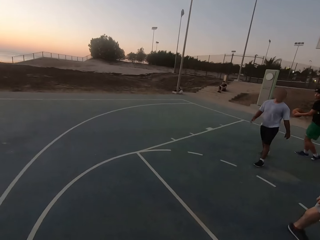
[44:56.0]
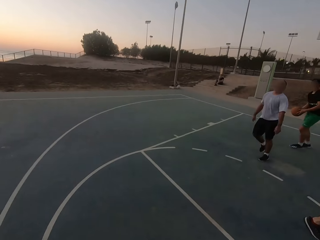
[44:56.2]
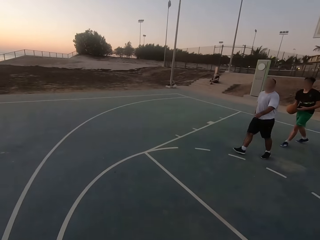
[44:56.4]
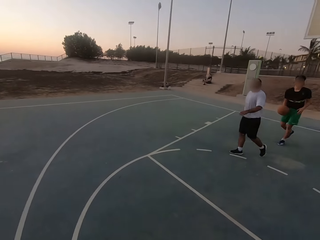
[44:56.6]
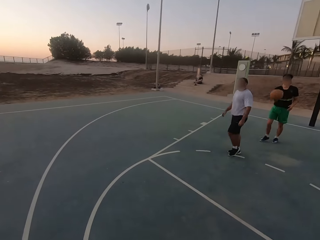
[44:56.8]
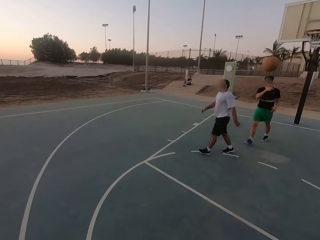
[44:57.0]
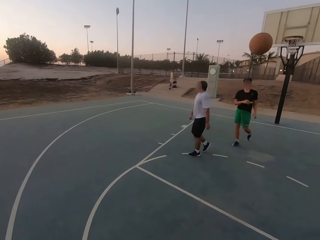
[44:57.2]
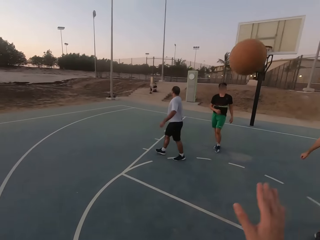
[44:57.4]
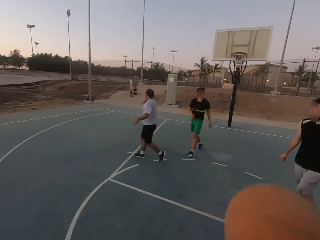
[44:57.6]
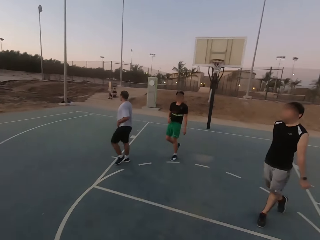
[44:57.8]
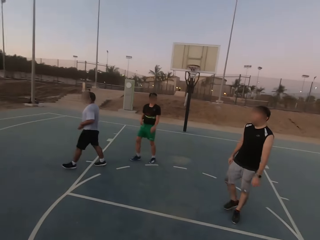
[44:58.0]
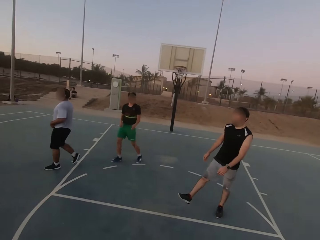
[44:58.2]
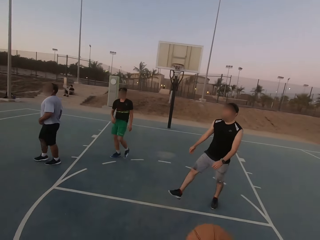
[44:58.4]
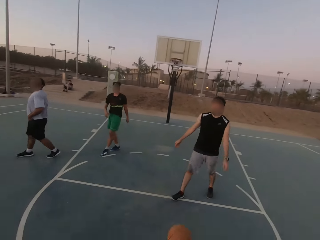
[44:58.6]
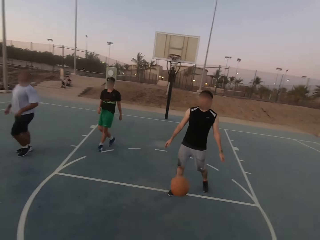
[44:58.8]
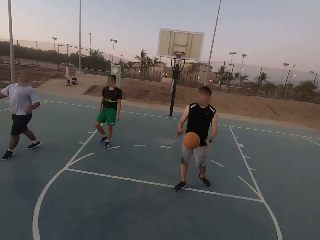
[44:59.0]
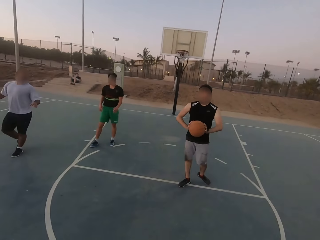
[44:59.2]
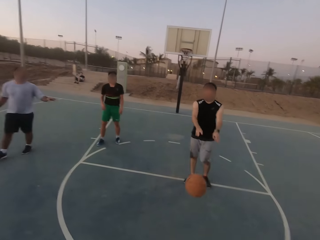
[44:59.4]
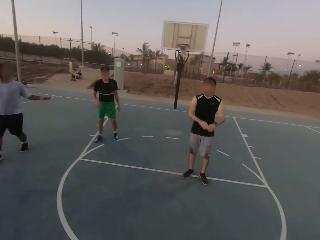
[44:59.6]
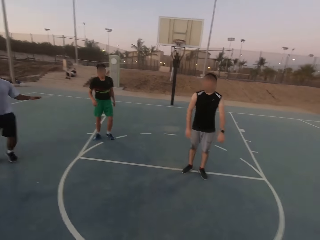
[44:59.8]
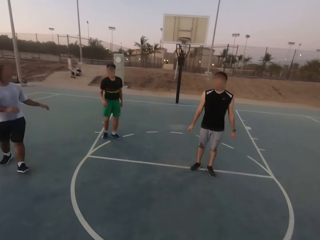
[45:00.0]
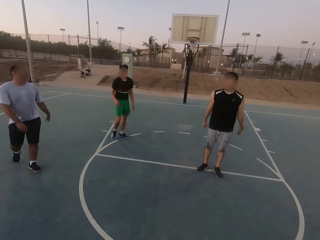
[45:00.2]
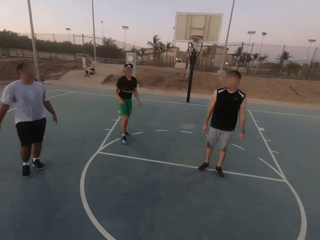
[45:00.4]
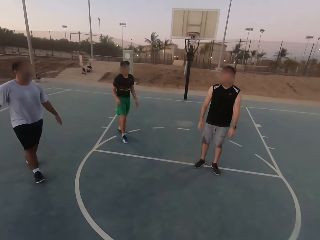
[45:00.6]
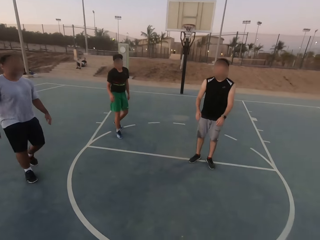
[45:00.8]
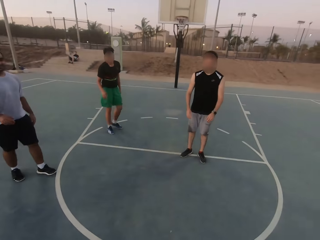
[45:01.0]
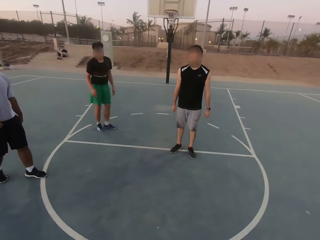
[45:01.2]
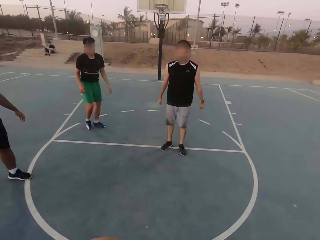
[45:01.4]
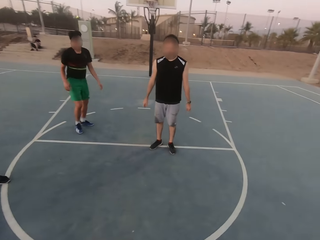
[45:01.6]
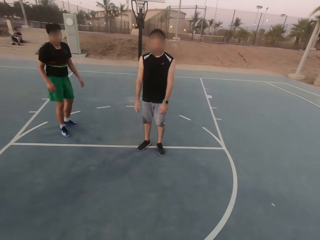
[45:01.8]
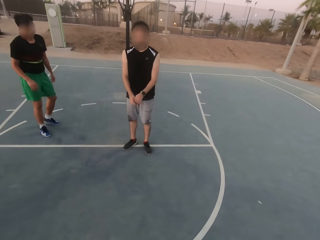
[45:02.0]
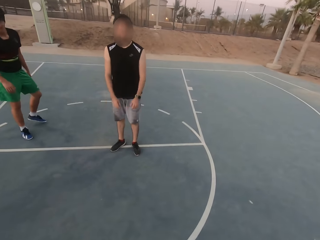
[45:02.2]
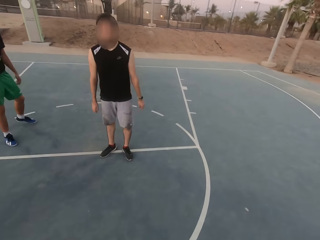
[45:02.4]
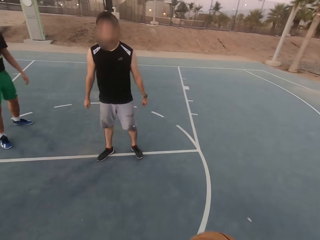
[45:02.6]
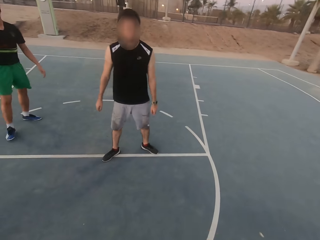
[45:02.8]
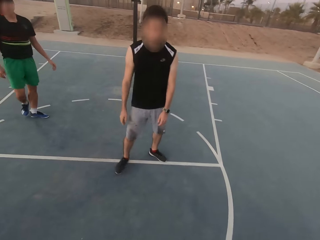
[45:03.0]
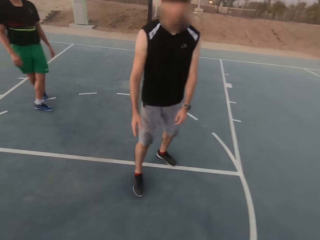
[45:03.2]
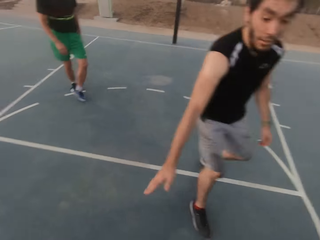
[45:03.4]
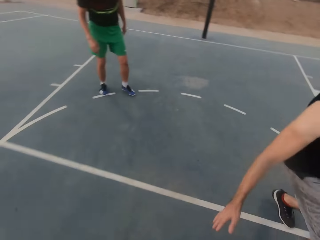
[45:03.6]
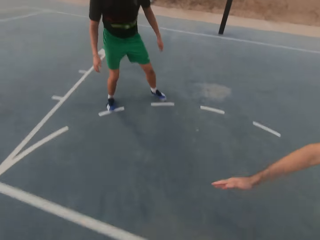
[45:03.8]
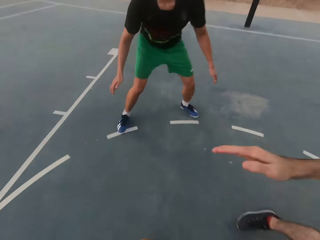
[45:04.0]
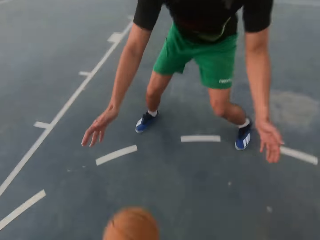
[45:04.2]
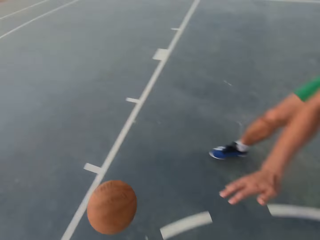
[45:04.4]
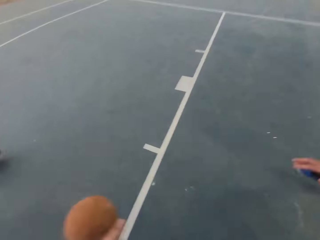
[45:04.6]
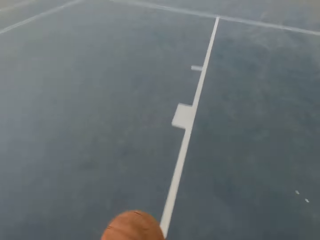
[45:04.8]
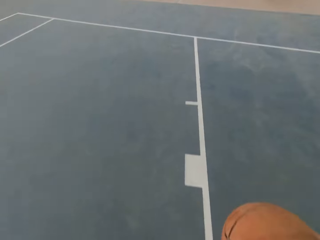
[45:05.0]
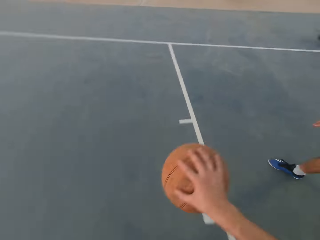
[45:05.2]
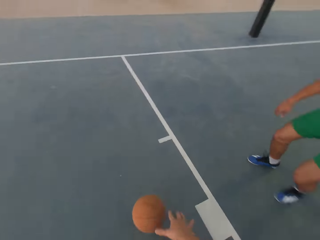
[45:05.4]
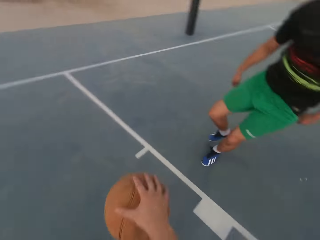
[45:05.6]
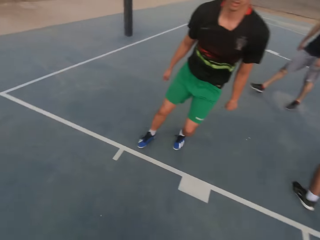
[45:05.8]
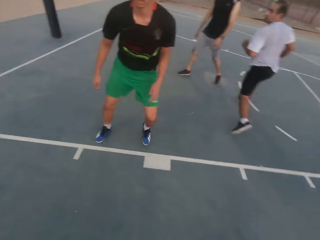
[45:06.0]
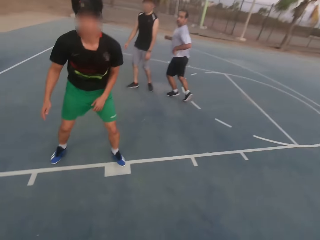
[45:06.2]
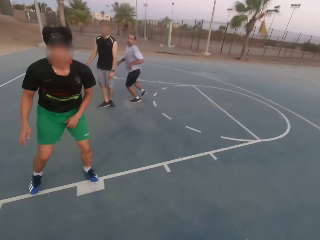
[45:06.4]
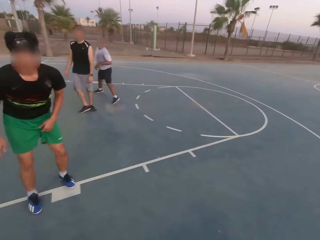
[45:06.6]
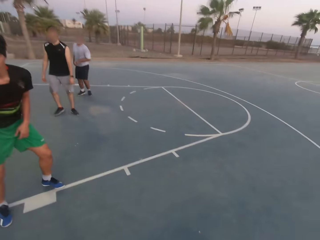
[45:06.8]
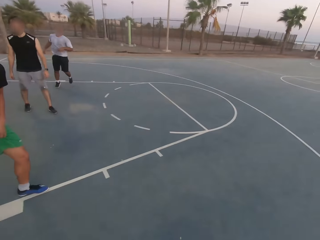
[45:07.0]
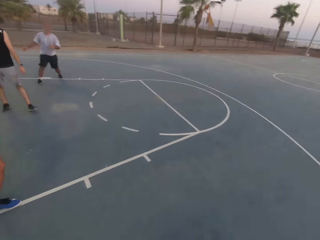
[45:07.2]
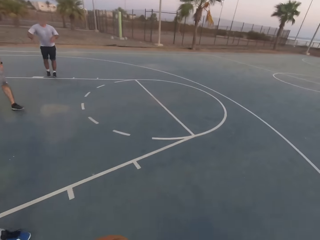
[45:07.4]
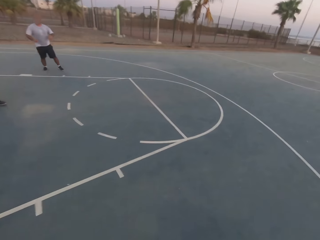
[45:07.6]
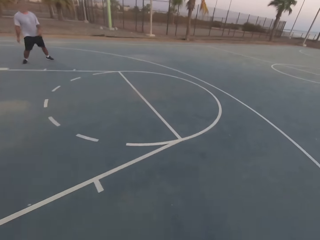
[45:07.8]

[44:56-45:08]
A man picks up the ball. The man holds the ball. The man throws the ball to the camera wearer. They pick up the ball. They throw the ball to another man. The other man picks up the ball and throws the ball to the camera wearer. The camera wearer dribbles the ball. The other man shields.

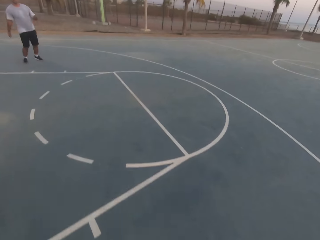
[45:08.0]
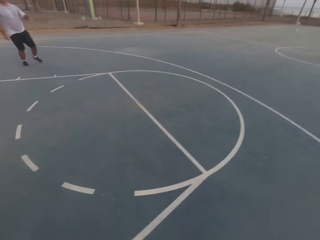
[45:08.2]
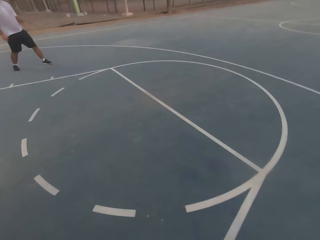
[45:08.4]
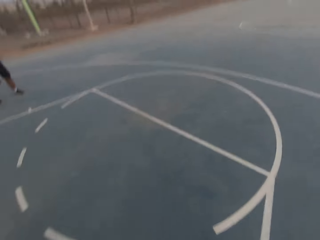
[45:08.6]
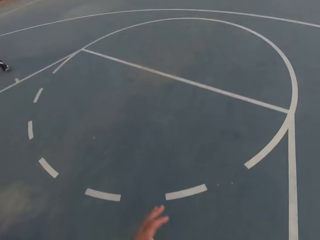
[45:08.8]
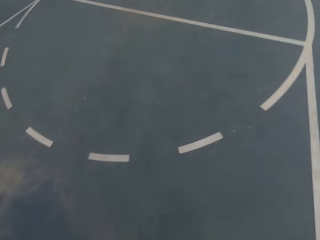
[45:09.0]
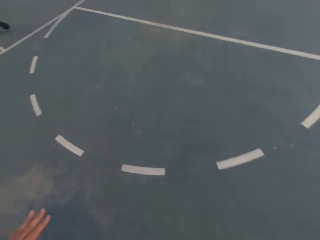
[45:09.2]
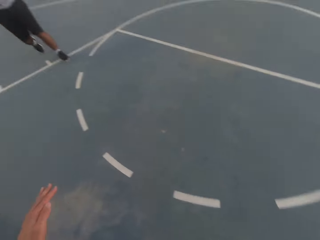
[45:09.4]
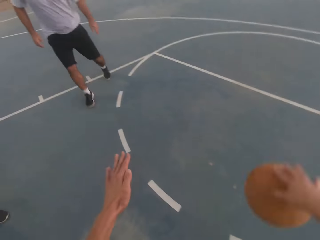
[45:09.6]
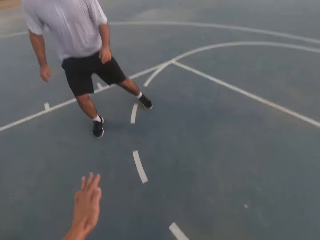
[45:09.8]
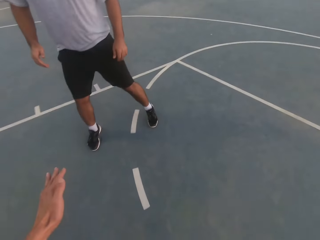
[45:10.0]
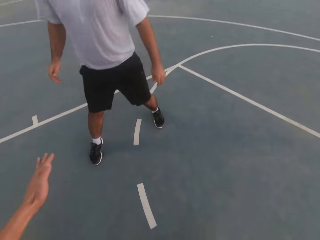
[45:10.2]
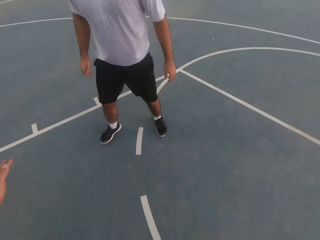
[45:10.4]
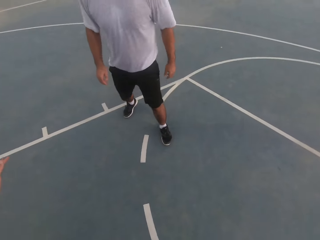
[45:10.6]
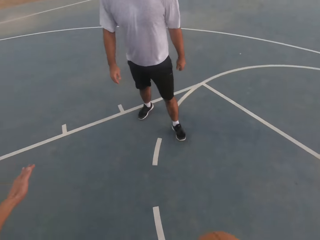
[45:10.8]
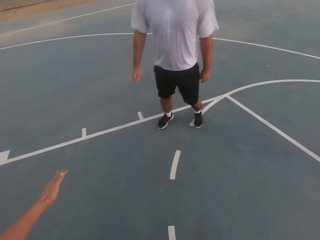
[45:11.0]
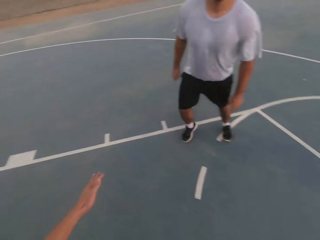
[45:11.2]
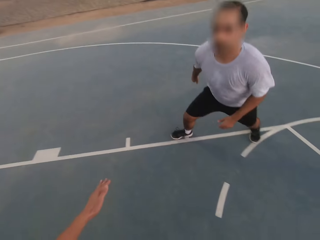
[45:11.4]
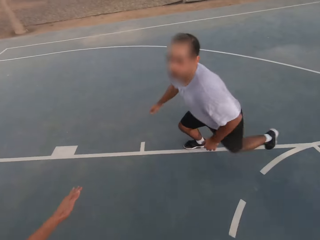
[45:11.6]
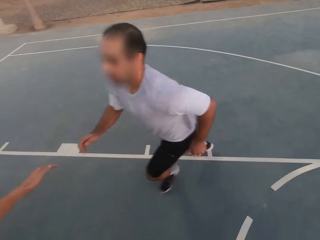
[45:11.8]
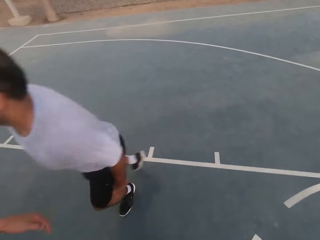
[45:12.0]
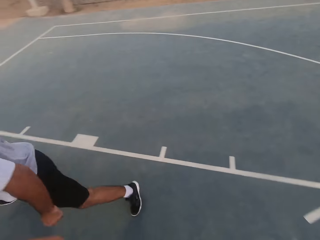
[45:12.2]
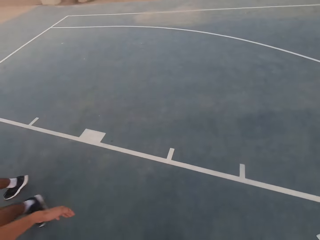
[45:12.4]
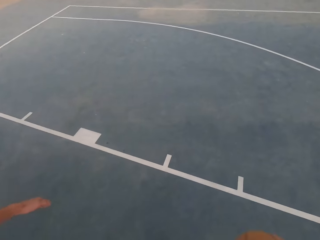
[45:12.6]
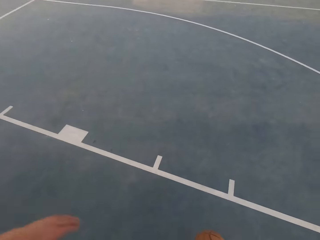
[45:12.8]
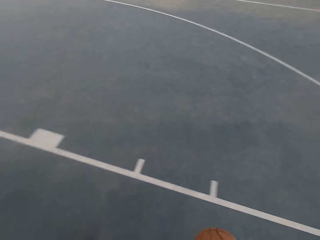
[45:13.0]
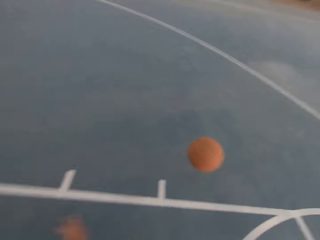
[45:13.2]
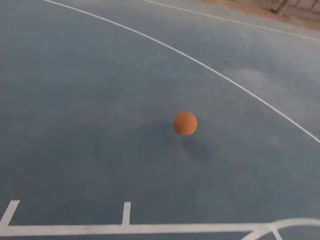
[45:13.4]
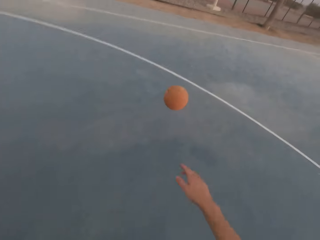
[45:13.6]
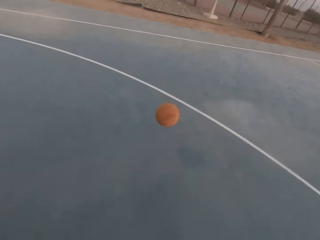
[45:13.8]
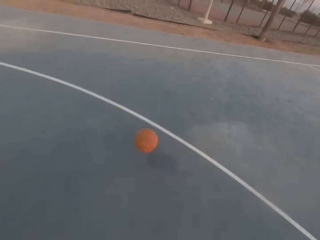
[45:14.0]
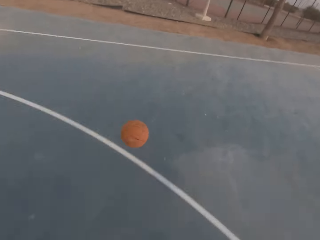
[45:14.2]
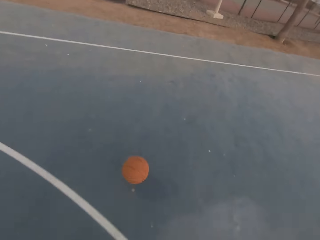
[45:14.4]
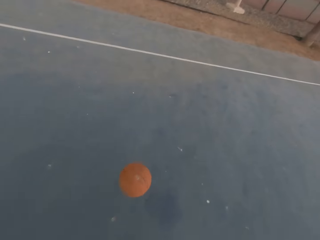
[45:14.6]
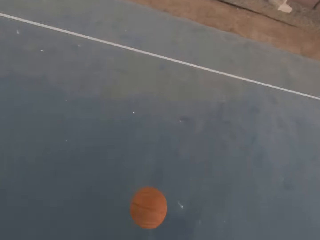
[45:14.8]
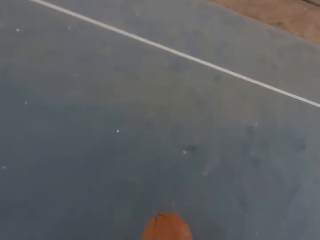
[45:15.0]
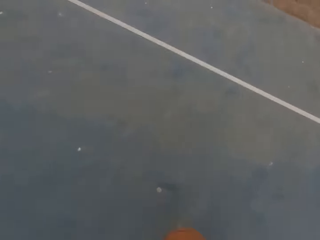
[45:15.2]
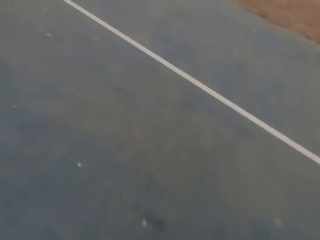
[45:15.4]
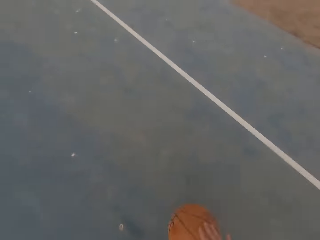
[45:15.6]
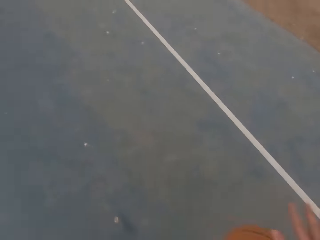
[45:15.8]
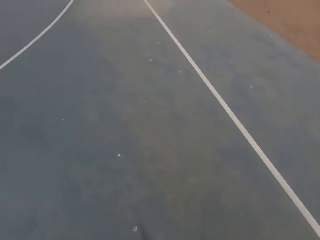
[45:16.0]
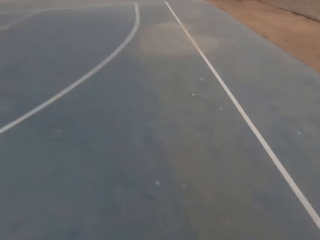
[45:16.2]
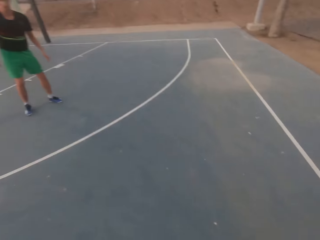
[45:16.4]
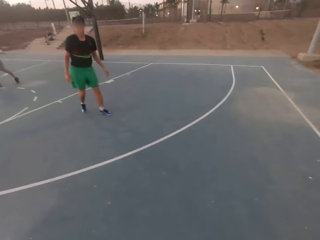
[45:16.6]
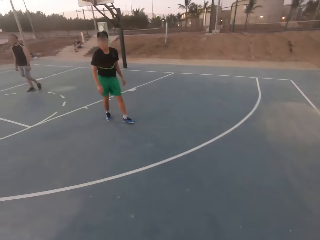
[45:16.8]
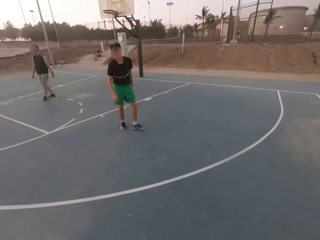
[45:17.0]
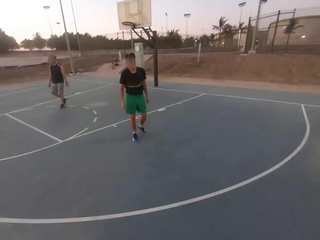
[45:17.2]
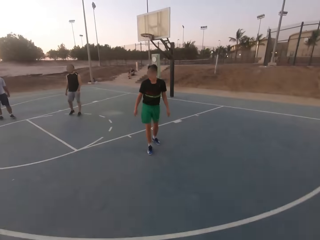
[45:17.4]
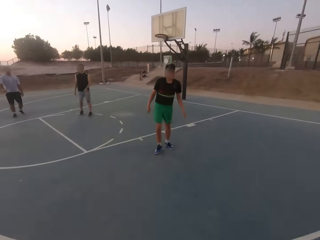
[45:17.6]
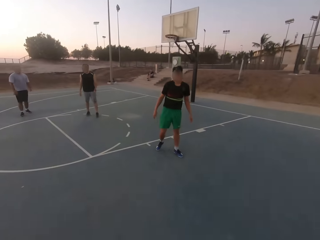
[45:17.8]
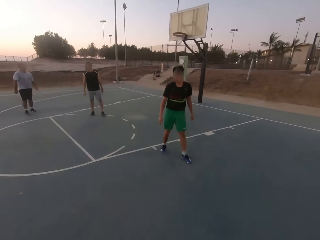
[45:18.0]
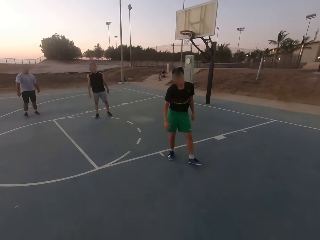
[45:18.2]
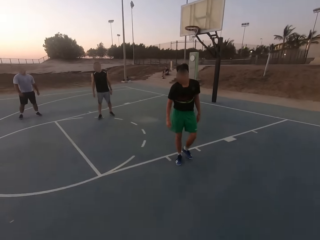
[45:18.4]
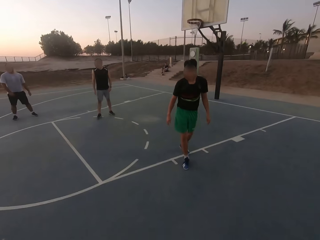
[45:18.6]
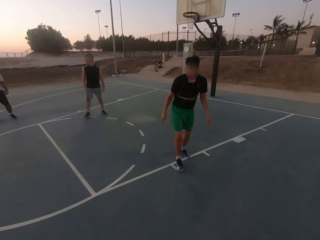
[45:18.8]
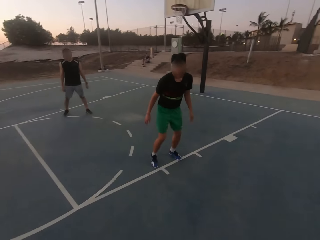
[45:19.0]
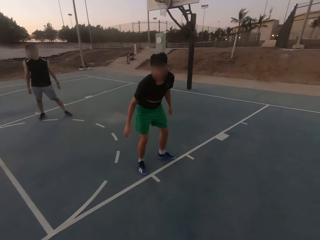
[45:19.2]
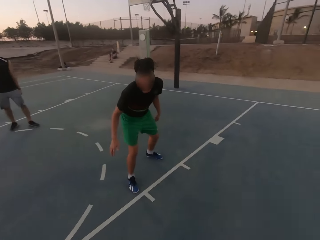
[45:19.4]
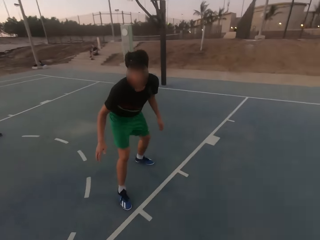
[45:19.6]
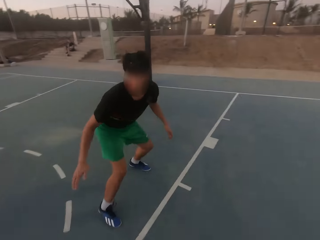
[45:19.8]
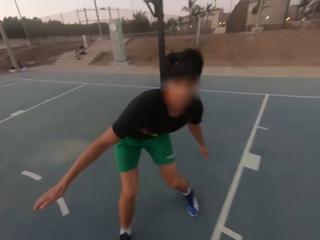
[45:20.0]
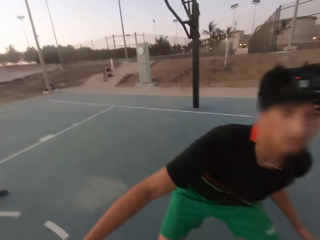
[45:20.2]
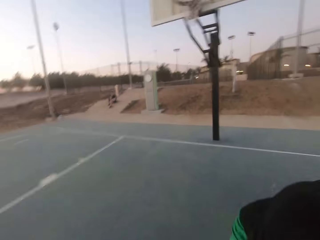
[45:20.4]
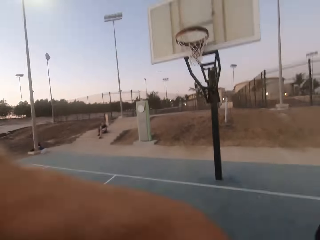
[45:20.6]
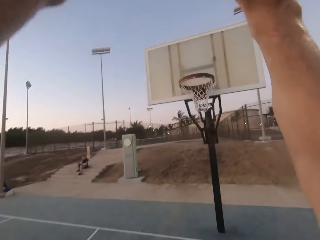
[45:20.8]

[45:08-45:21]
The camera wearer picks up the ball. A man shields.
